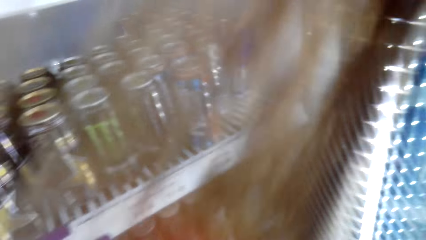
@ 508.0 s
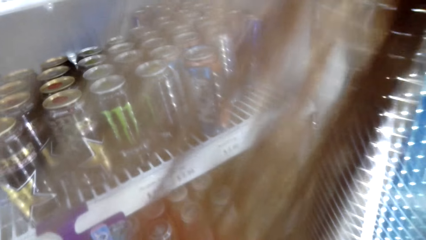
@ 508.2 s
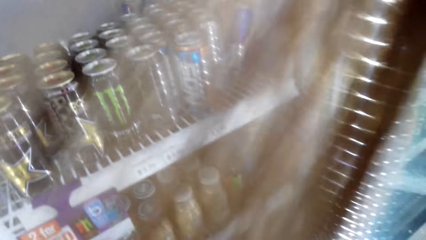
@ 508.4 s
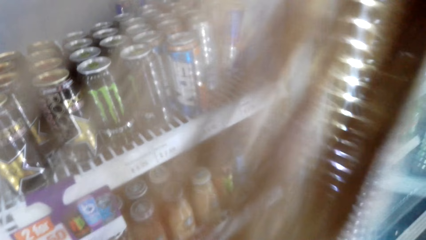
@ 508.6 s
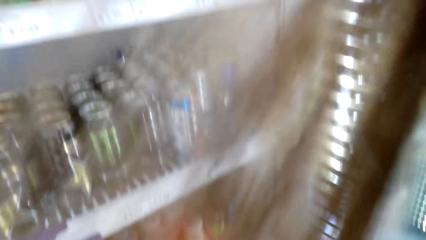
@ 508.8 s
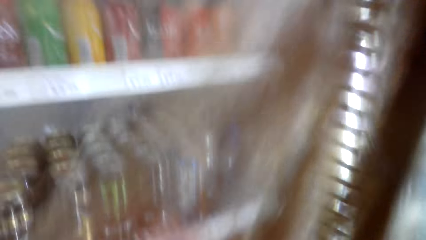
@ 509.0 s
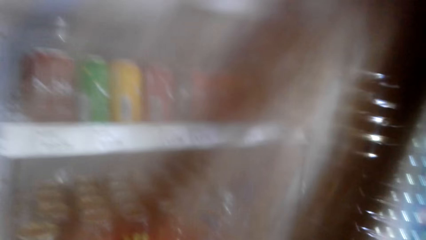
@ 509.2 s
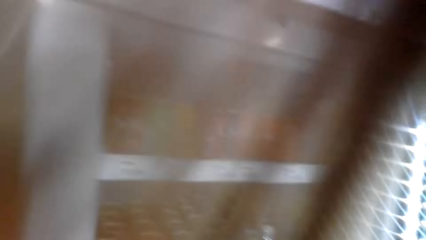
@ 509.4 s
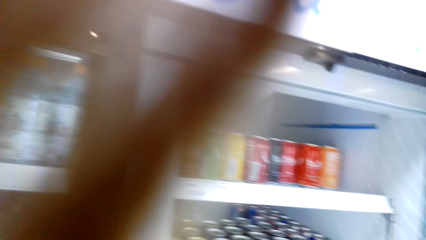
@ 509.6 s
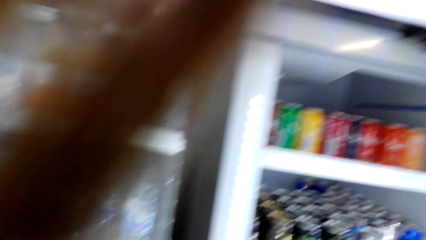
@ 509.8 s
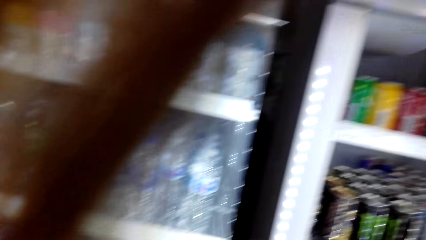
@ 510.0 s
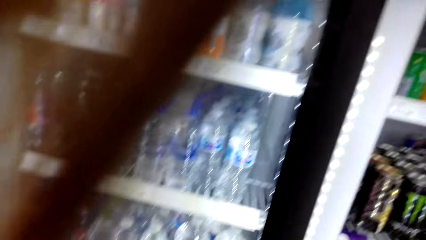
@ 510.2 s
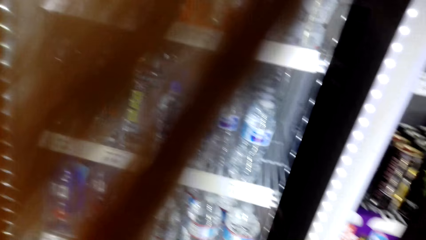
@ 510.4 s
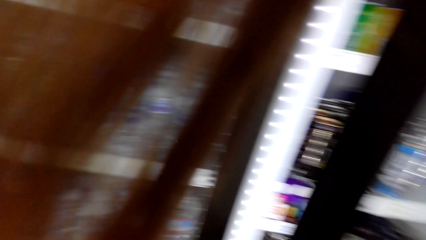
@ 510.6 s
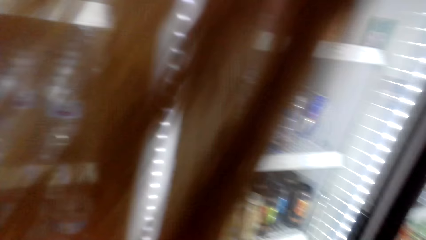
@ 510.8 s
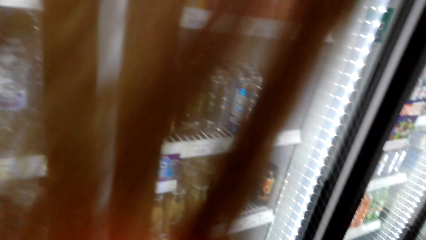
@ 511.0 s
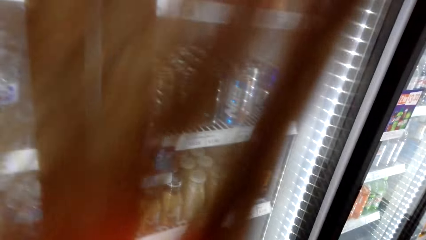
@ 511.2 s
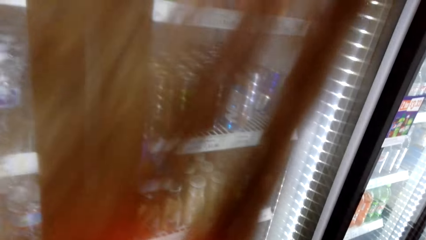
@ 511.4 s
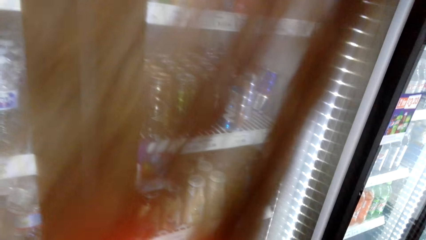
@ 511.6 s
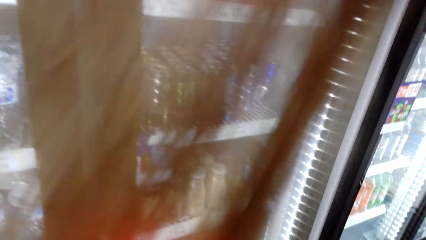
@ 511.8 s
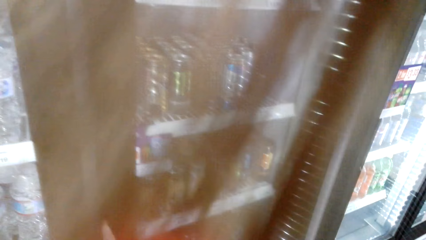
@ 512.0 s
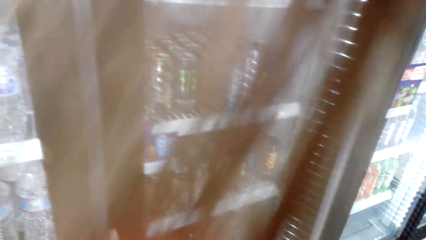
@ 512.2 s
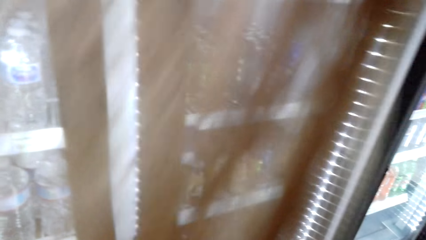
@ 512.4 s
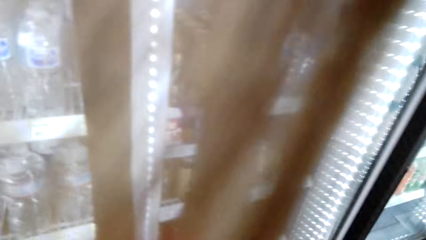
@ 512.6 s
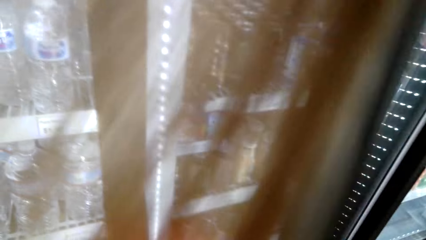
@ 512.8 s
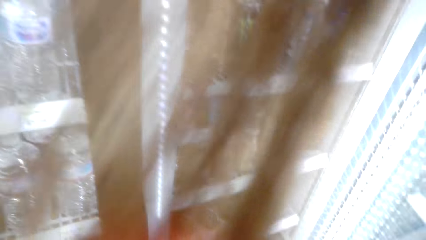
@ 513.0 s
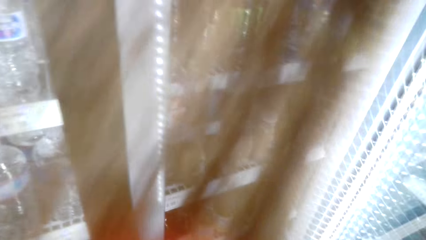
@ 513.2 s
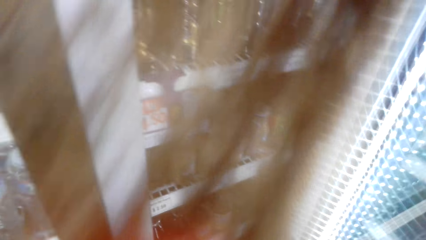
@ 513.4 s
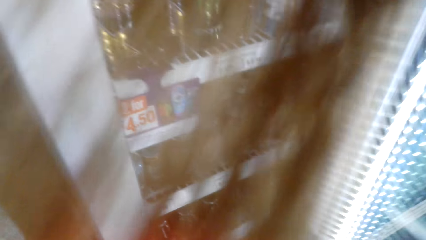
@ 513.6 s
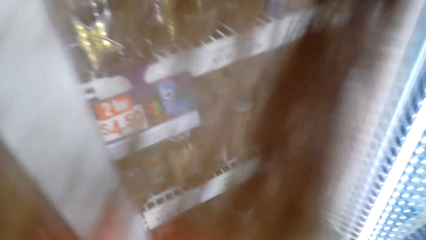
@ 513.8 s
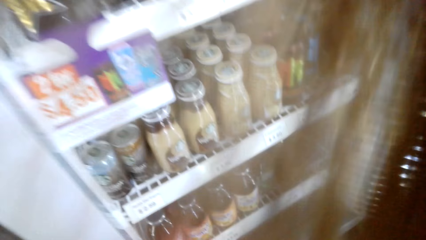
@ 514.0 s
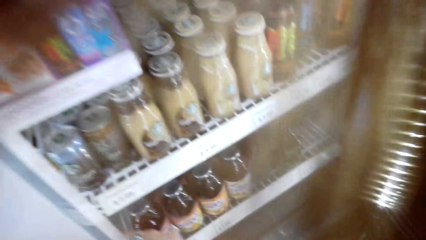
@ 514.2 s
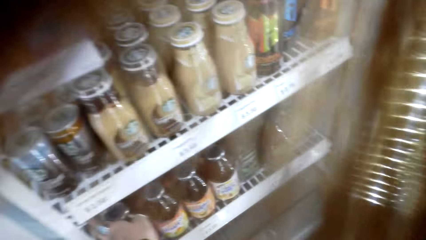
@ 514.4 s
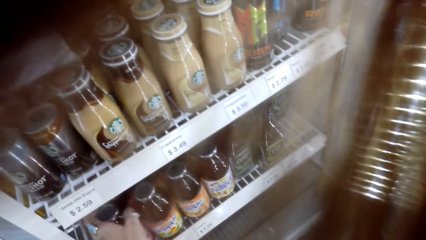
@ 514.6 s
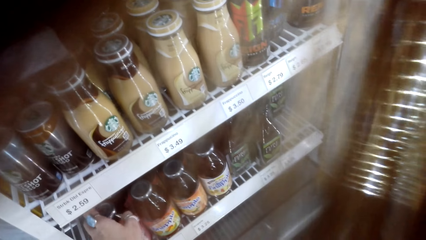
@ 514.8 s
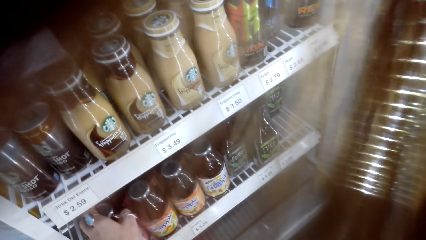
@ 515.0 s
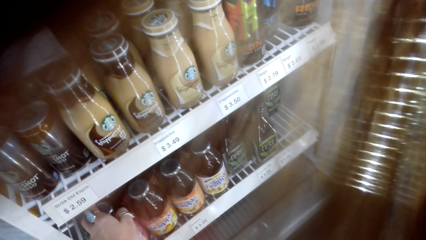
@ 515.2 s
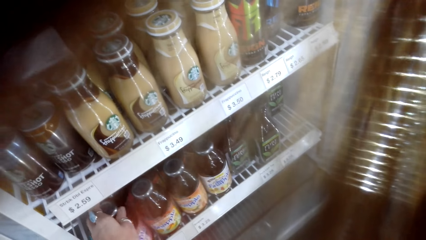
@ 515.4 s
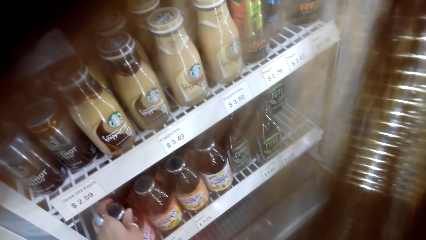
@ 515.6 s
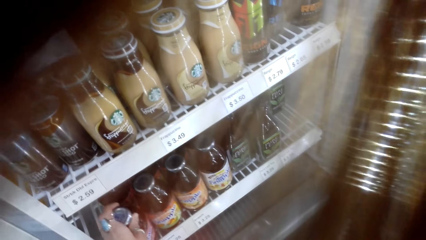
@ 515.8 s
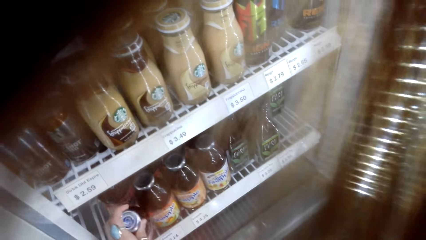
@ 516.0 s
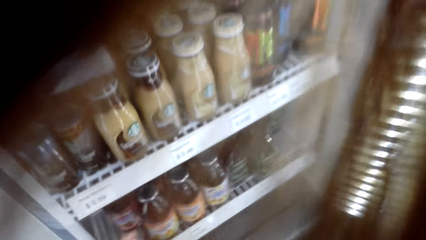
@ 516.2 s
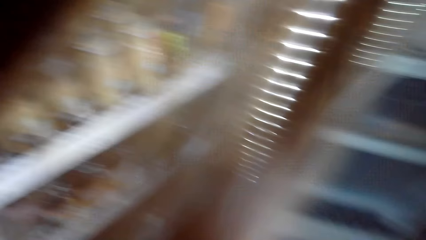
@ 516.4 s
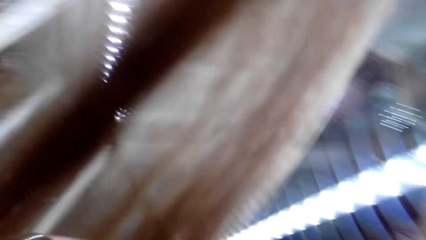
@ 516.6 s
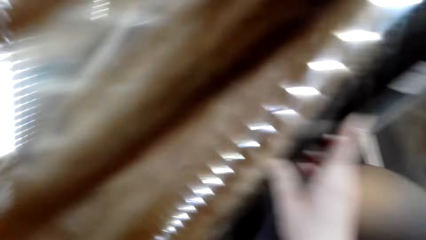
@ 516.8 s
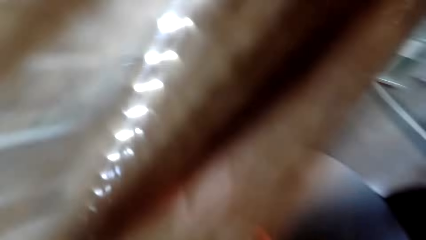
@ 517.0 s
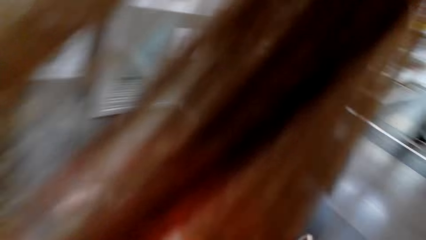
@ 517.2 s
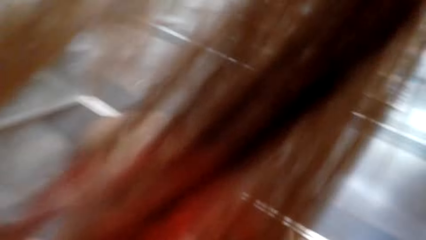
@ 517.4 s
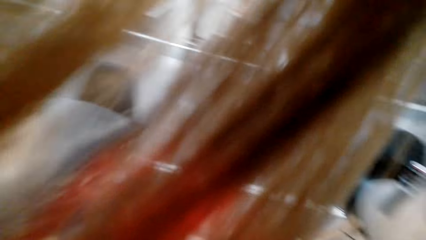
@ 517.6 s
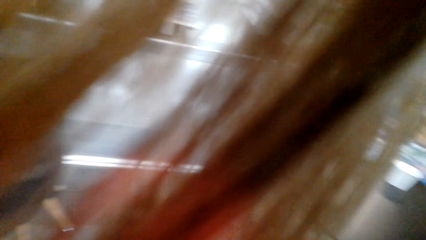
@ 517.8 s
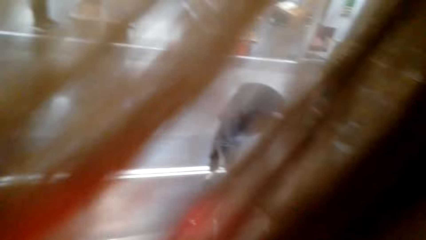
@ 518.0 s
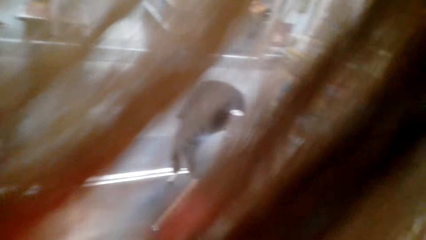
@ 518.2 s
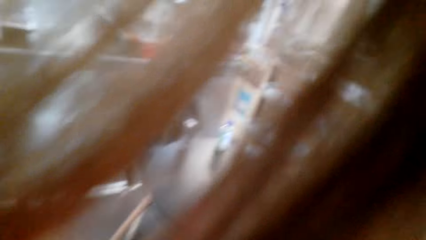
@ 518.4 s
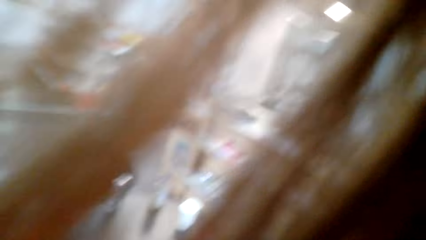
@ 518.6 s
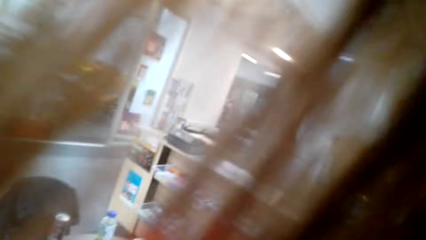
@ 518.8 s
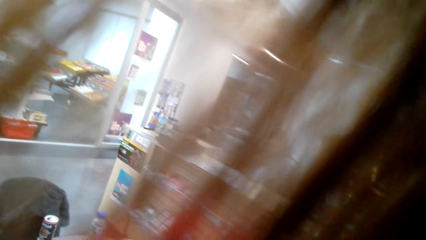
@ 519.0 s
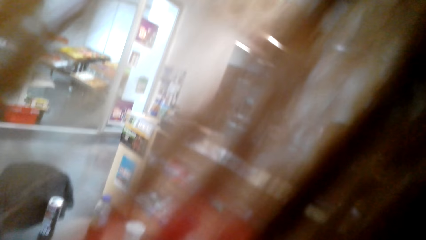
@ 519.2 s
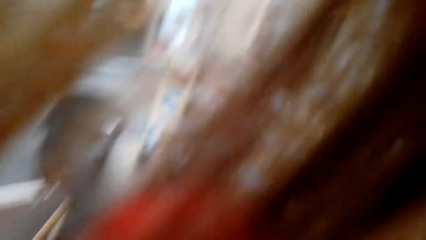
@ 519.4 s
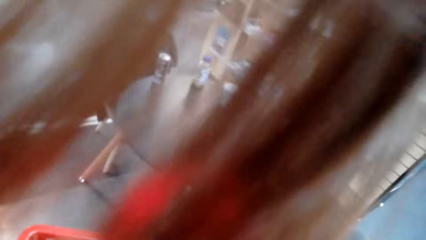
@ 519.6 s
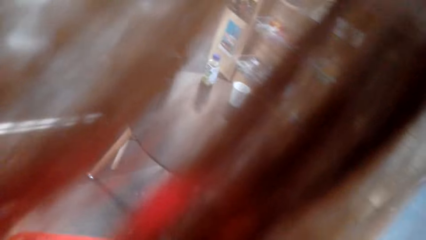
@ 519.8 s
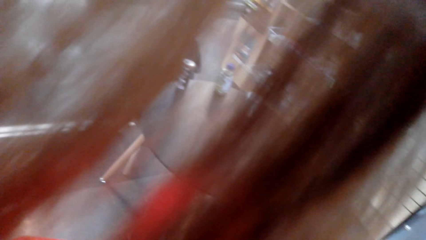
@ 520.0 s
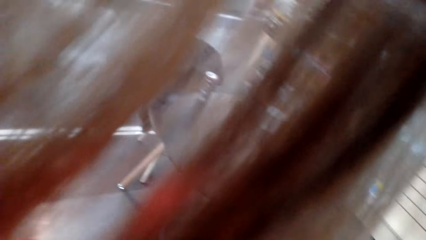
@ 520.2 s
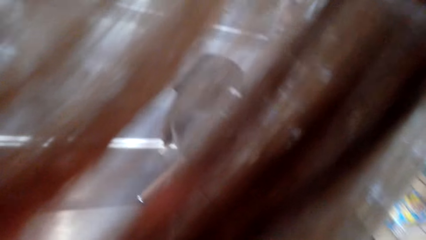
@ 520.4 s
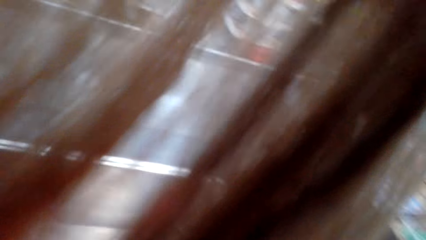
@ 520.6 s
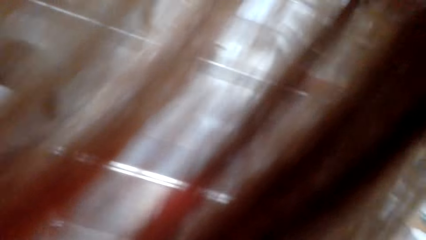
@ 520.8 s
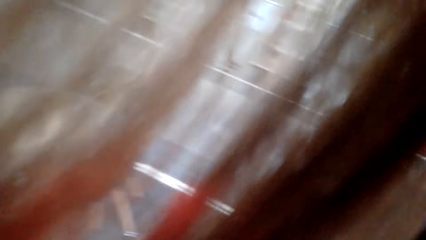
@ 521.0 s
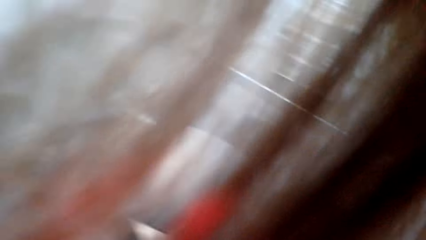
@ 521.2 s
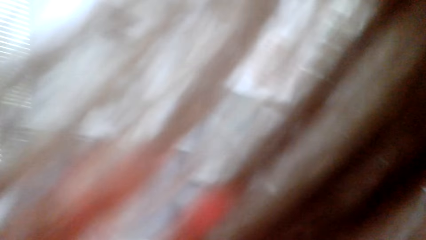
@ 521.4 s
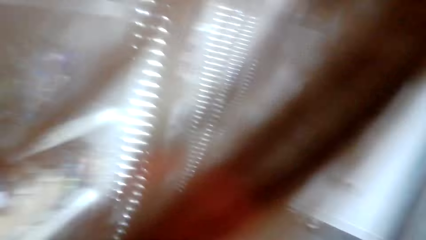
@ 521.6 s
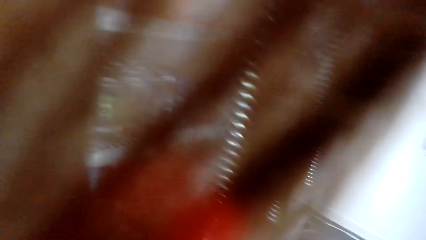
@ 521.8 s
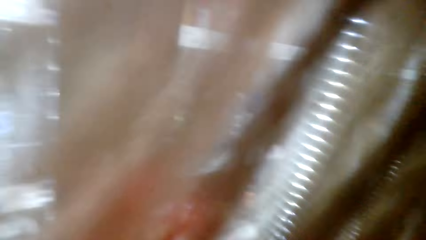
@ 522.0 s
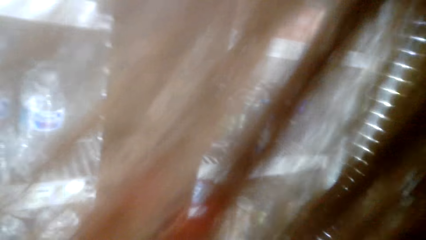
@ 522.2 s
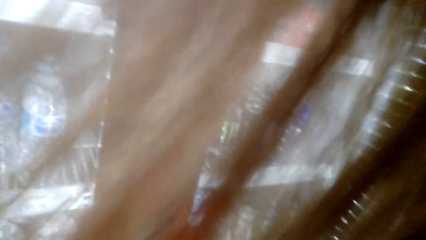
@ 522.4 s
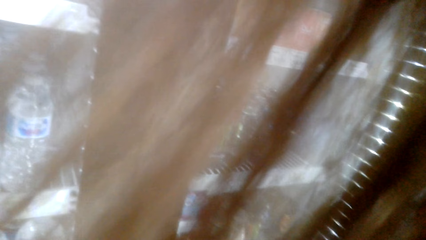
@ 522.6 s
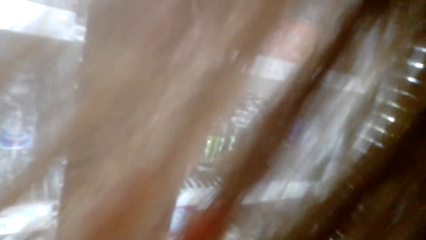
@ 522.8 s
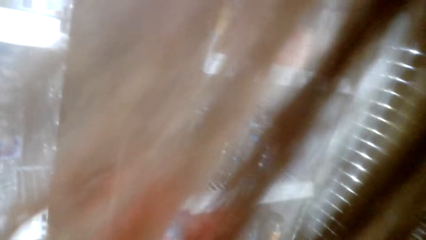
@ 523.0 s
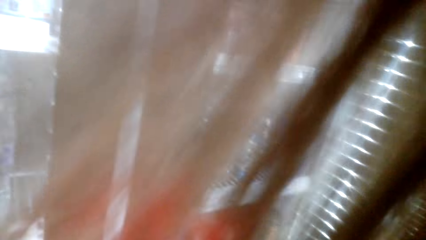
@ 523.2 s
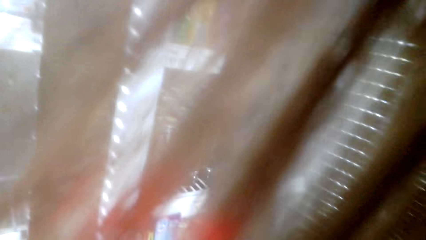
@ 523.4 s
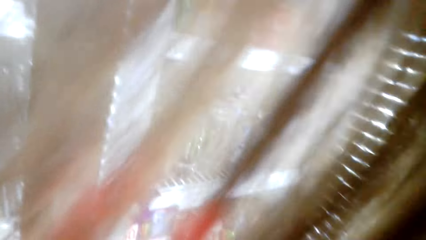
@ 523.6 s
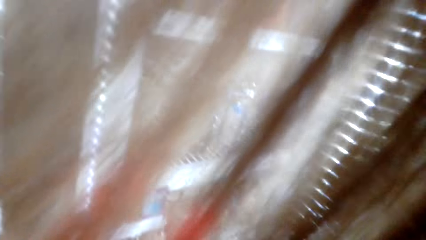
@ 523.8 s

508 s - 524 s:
The camera wearer closes the fridge door. They open the fridge door. They pick up a bottle of juice from the fridge. They close the fridge door. They open the fridge door.
